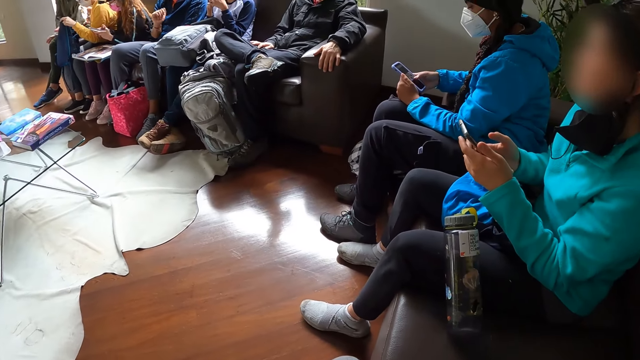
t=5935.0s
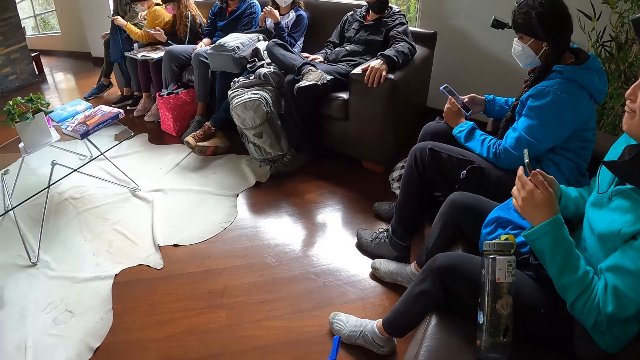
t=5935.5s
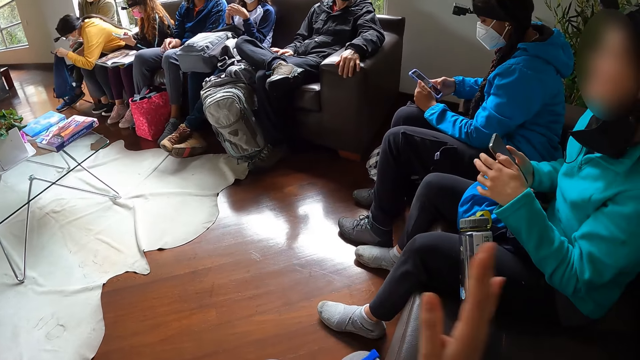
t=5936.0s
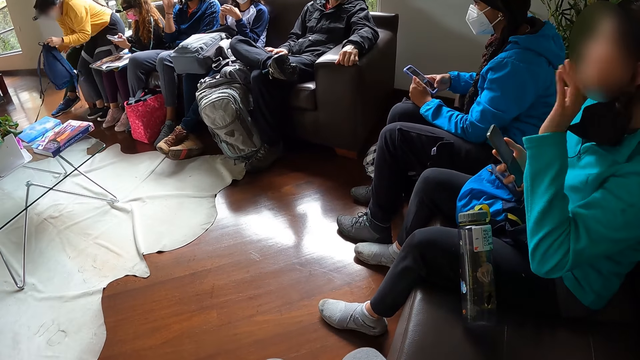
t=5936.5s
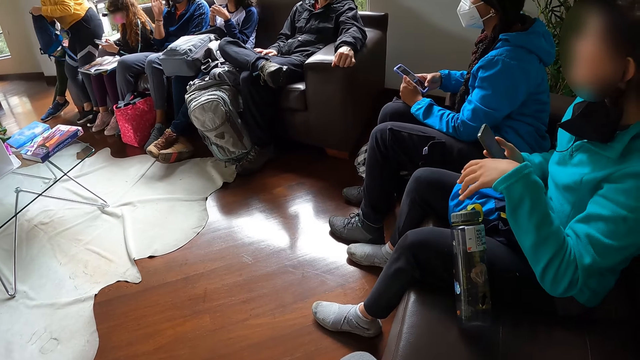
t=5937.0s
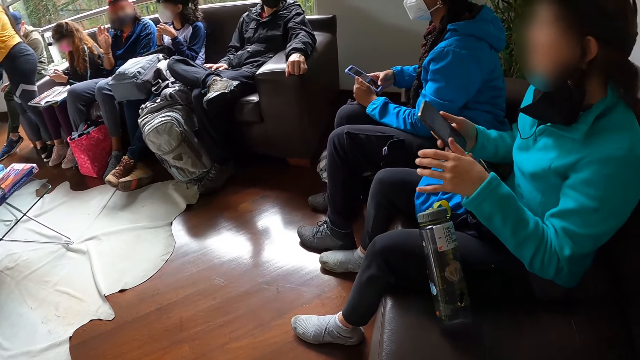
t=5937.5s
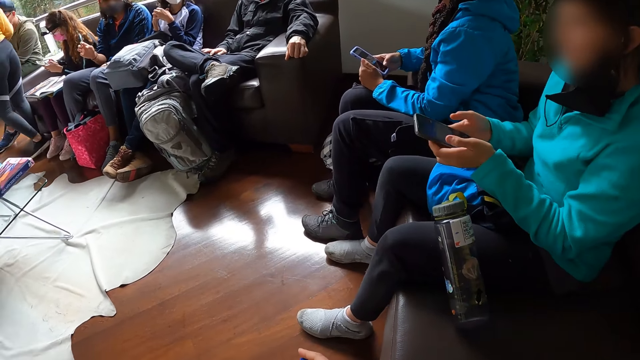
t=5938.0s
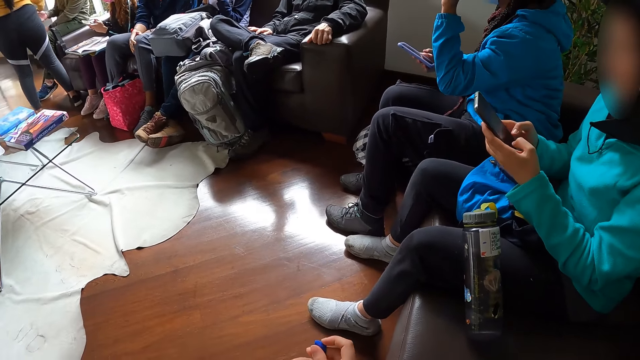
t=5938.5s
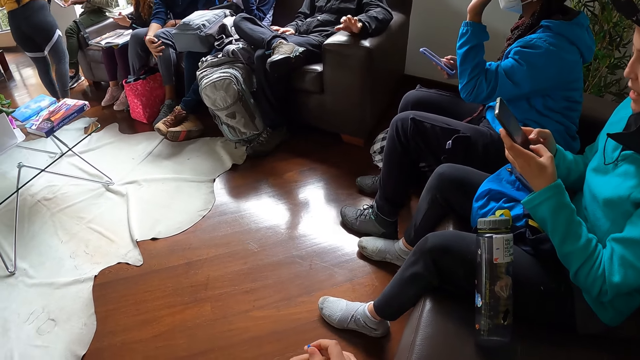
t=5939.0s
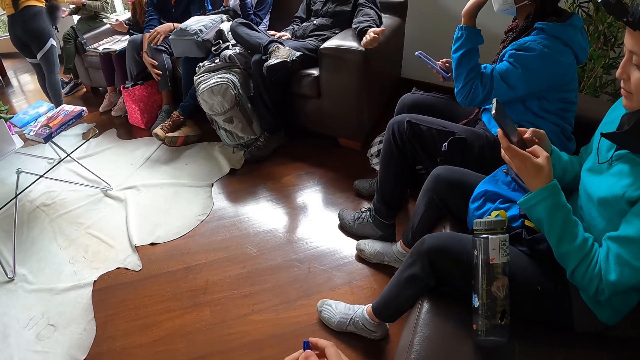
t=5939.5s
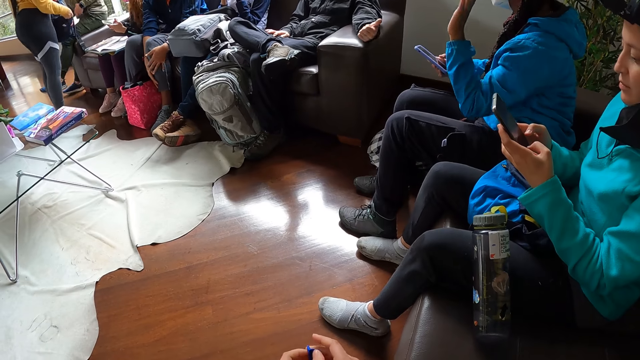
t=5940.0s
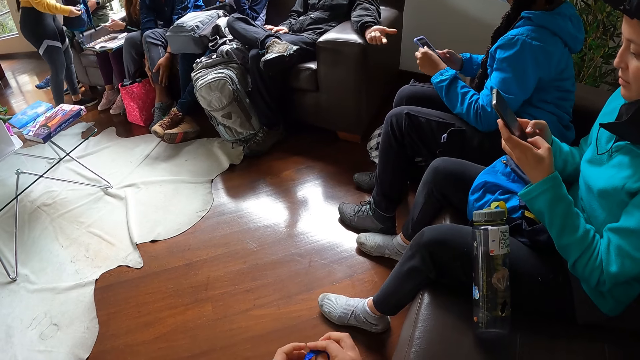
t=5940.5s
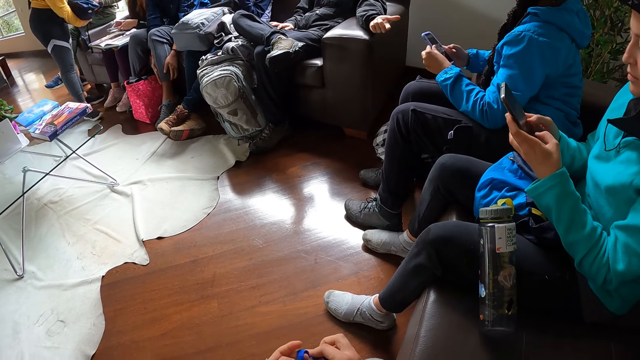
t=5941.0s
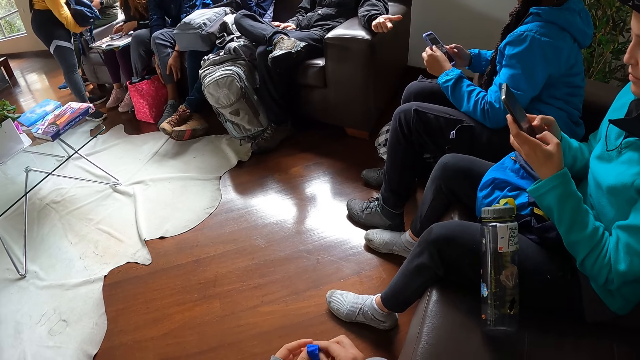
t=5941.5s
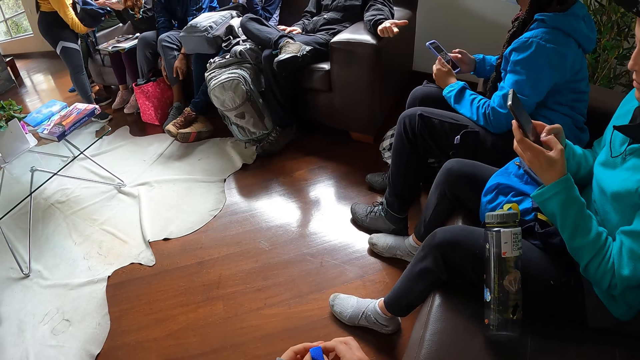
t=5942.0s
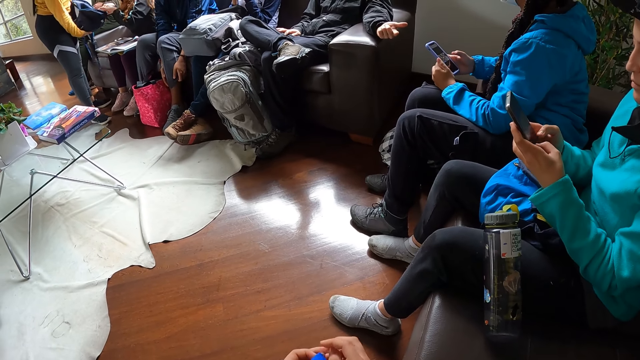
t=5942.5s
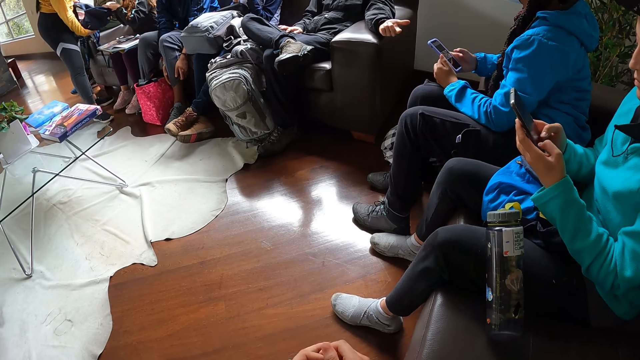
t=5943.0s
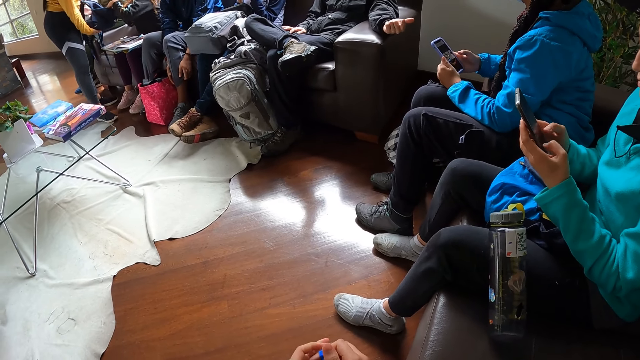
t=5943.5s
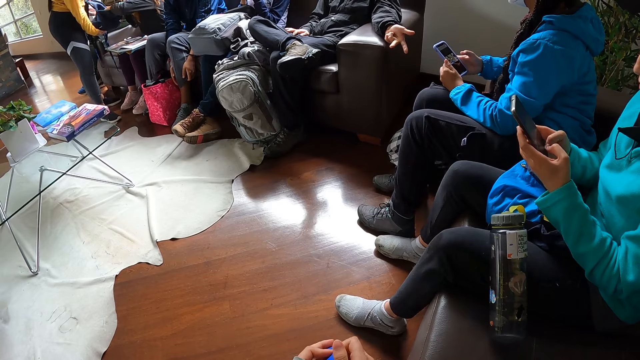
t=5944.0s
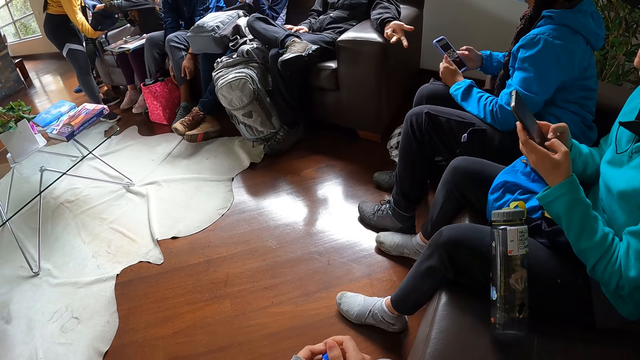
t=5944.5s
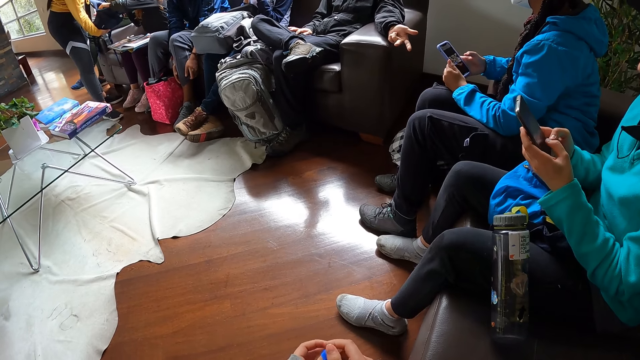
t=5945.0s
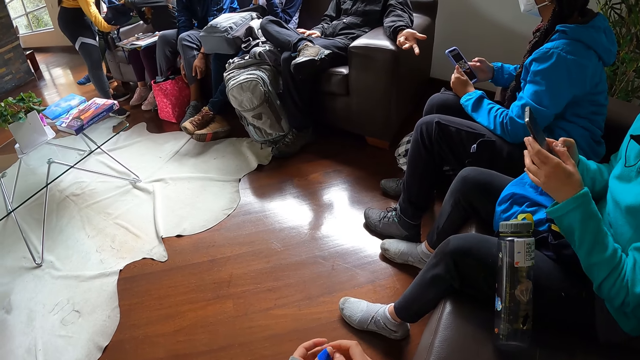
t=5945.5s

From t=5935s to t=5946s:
A woman removes a pack from the bag in her left hand with her right hand. The woman stands from the sofa. Another woman moves her hands on her left leg. A man taps the armrest of the sofa with his left hand. A third woman drops the phone in her hands on the book on her lap. The third woman searches the bag in the hands of the first woman with both her hands.

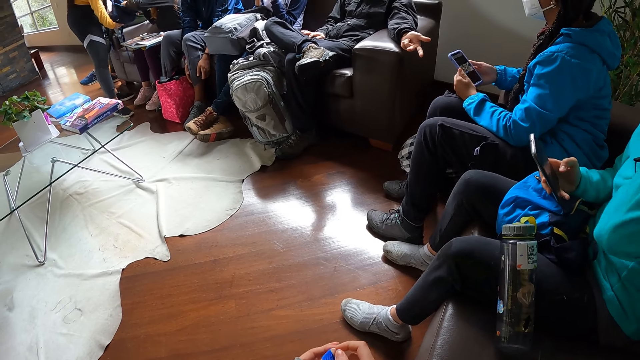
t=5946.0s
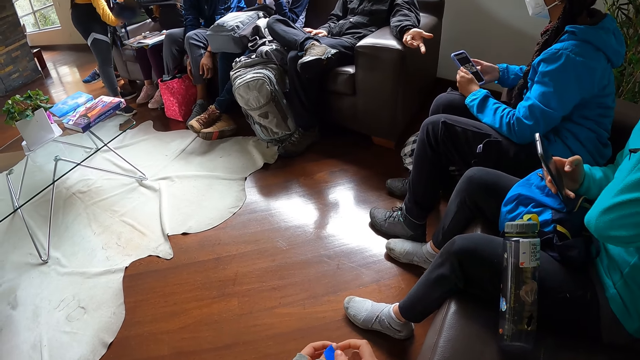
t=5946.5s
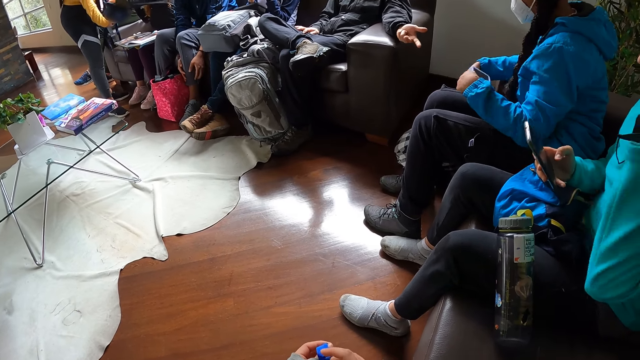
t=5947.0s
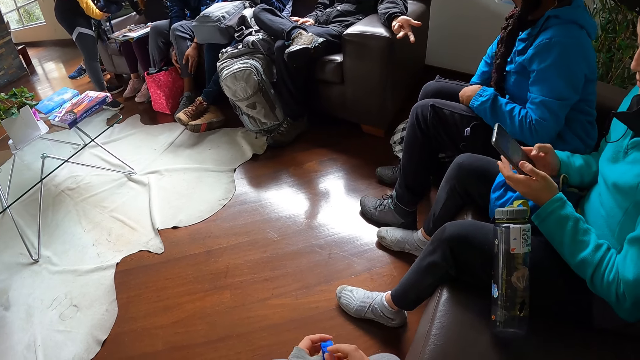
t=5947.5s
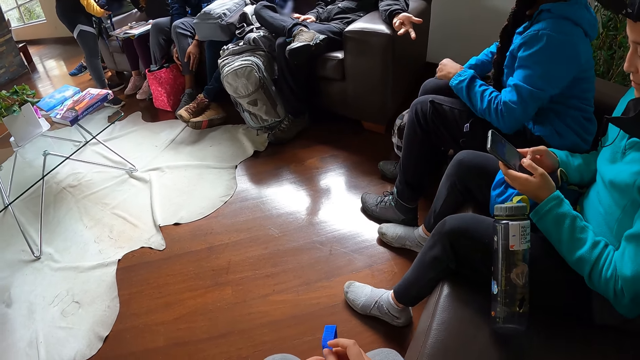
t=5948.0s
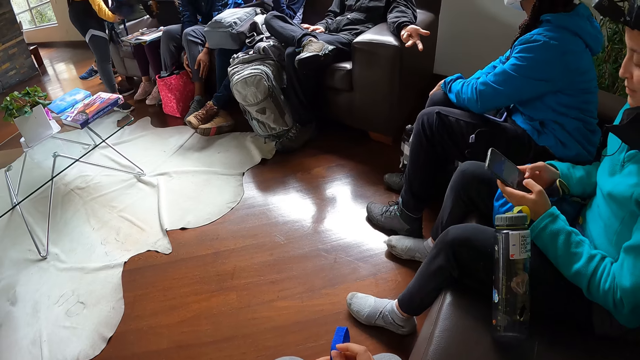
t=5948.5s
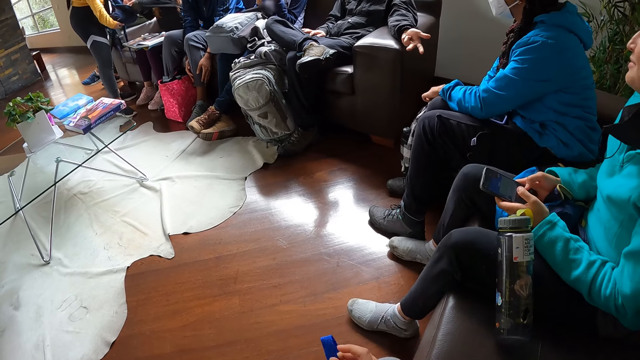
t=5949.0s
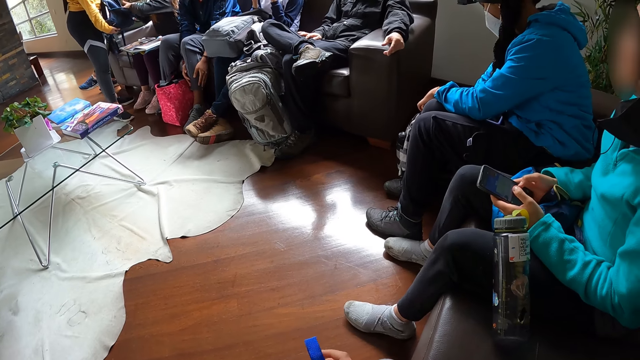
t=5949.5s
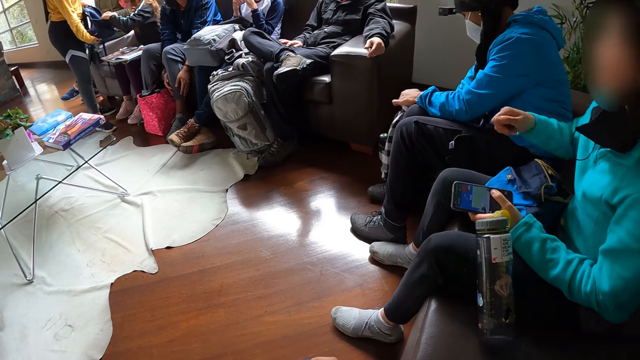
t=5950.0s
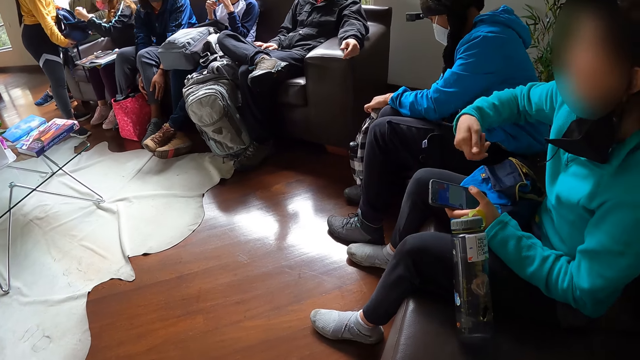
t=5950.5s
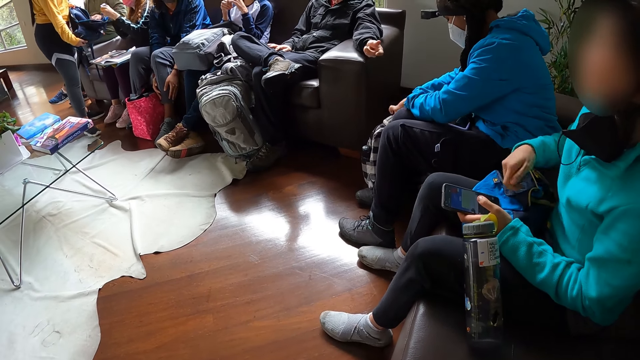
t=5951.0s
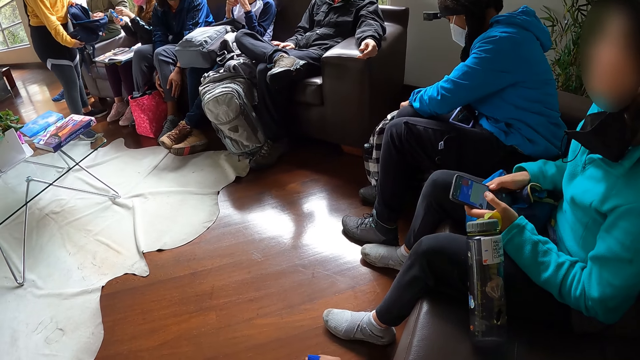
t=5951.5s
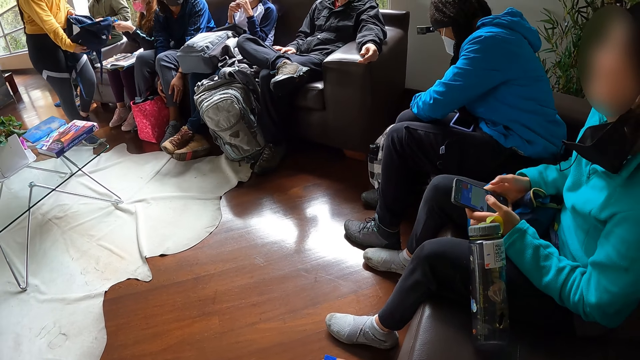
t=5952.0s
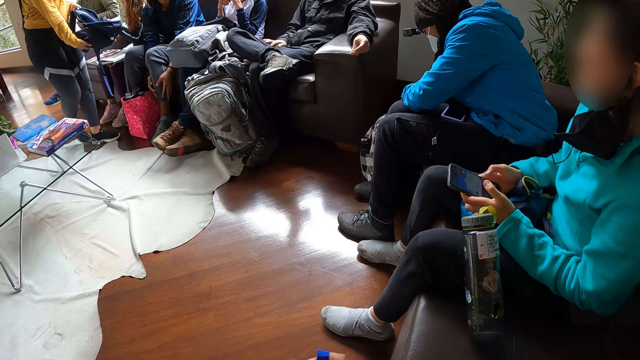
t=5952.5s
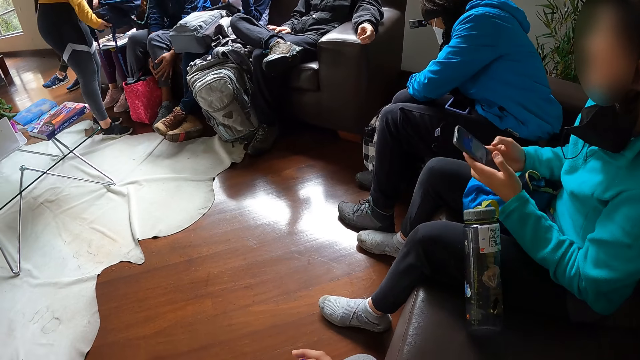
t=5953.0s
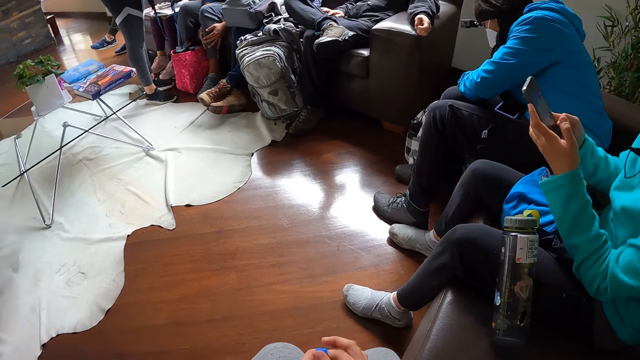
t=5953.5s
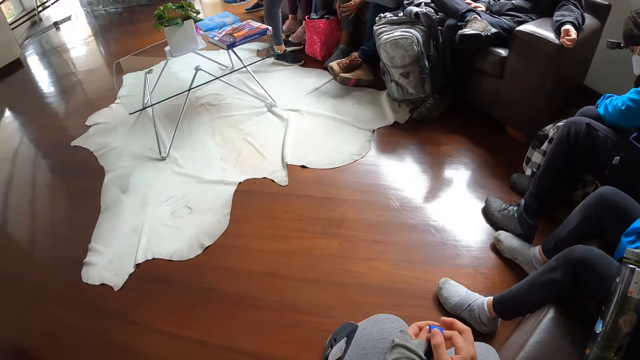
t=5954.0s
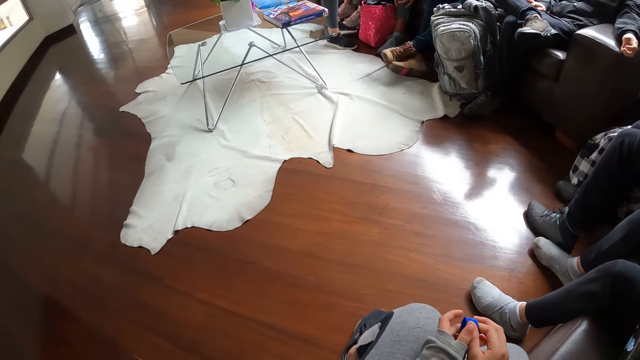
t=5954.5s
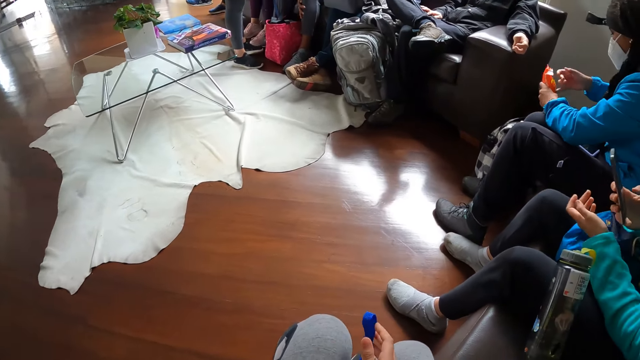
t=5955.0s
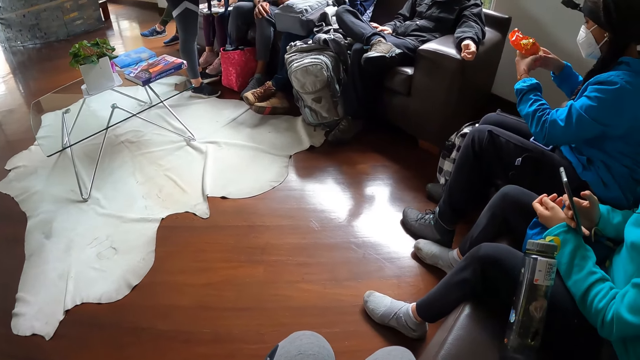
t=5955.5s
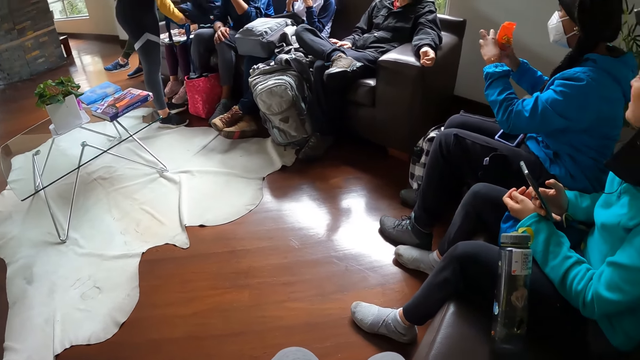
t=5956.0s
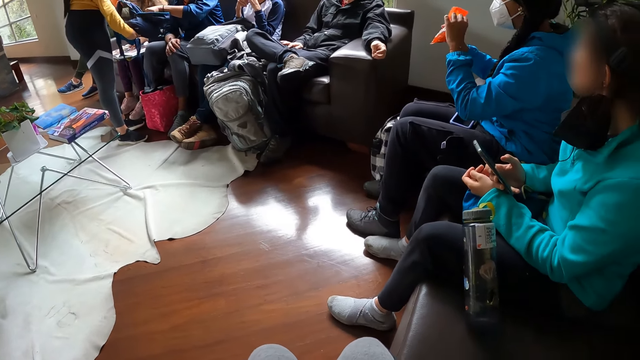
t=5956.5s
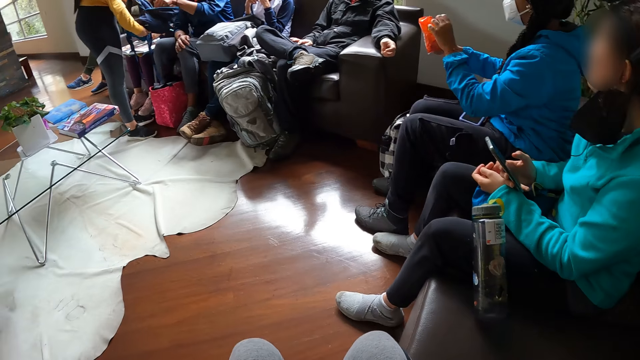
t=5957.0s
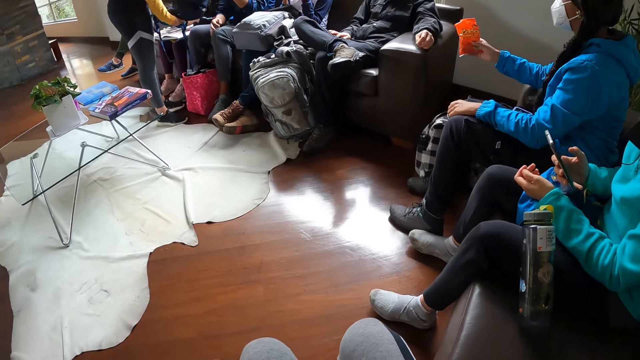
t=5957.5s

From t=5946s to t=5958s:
A woman drops the phone in her left hand on her lap. The woman picks up the bag from the floor with her right hand. Another woman picks up a pack with her left hand from the bag in the hands of a third woman. The third woman takes the bag to a fourth woman. The first woman picks up a pack of chocolate from the bag on the floor with both hands. Another woman removes a pack of chocolates from the bag with her left hand. A man removes a snack from the bag in the hands of another woman with his left hand.
